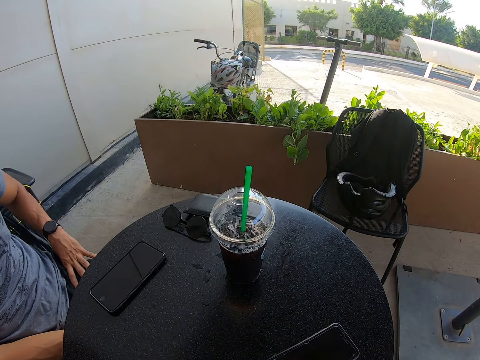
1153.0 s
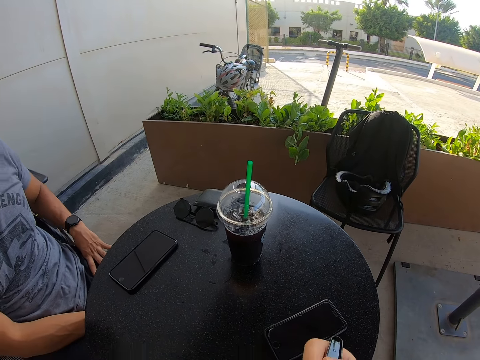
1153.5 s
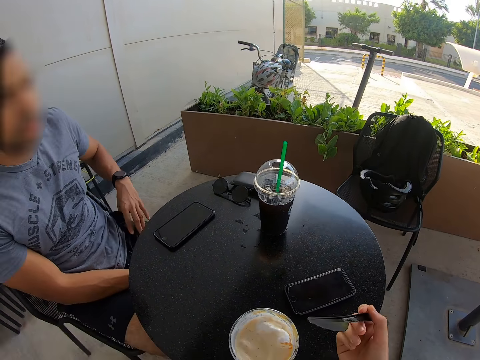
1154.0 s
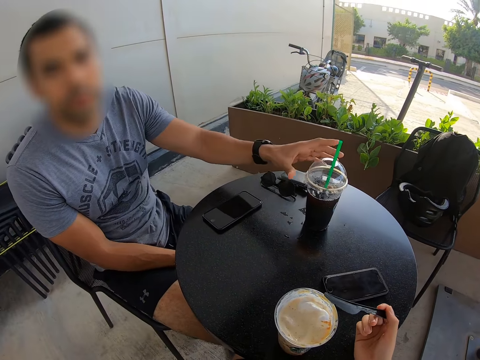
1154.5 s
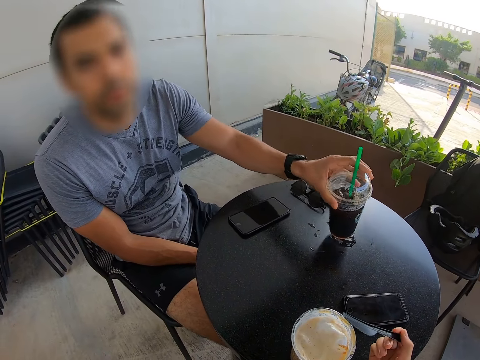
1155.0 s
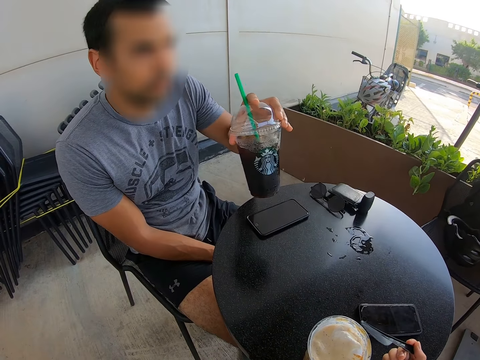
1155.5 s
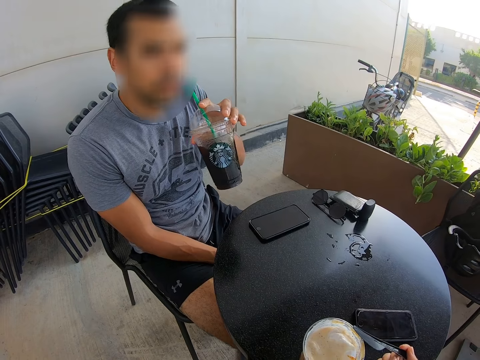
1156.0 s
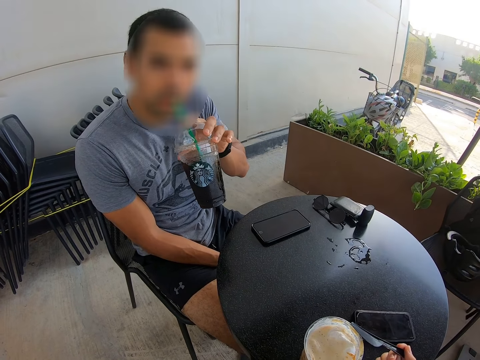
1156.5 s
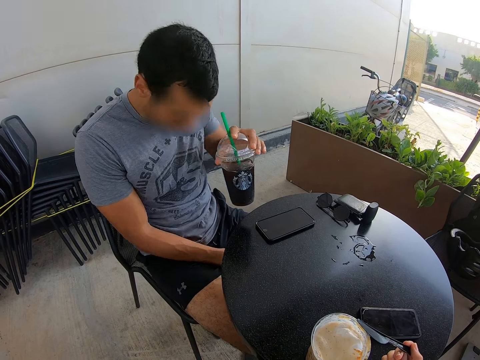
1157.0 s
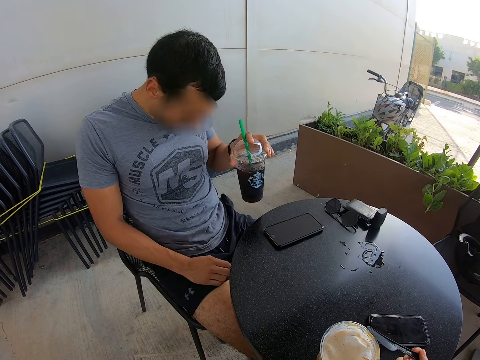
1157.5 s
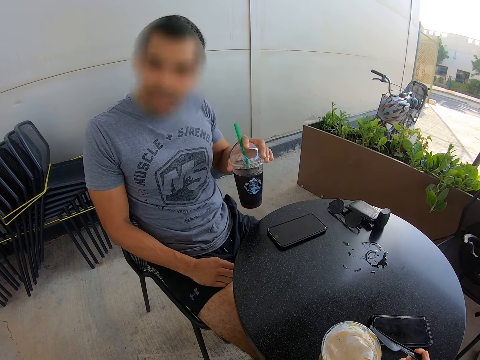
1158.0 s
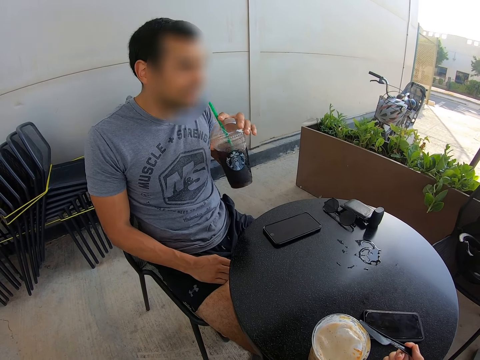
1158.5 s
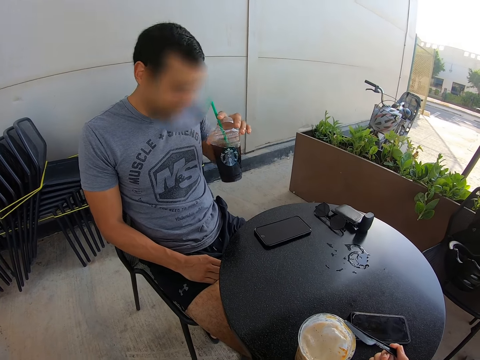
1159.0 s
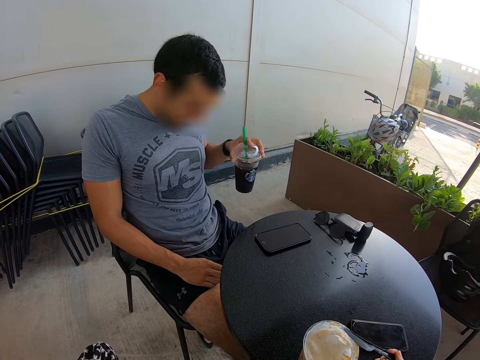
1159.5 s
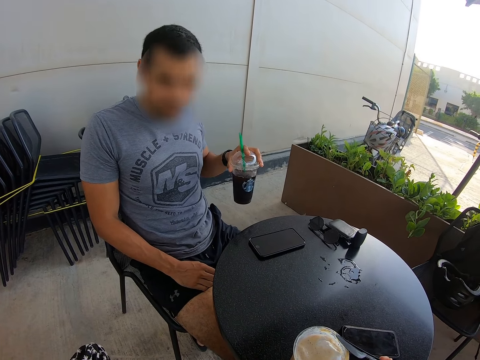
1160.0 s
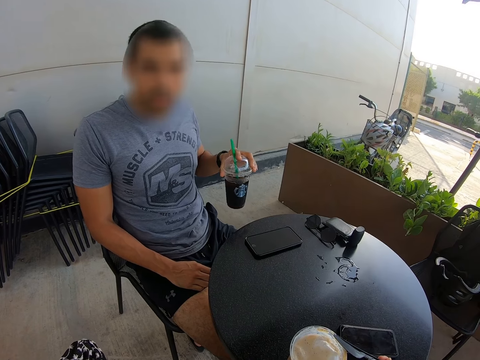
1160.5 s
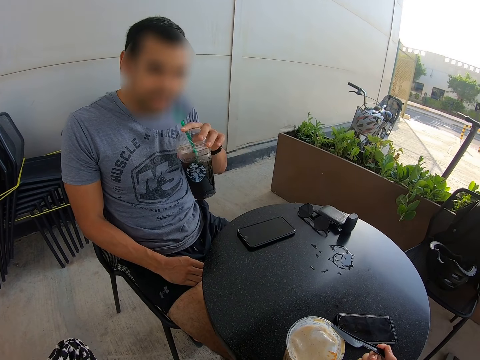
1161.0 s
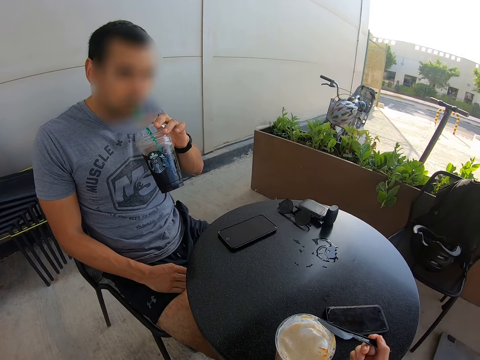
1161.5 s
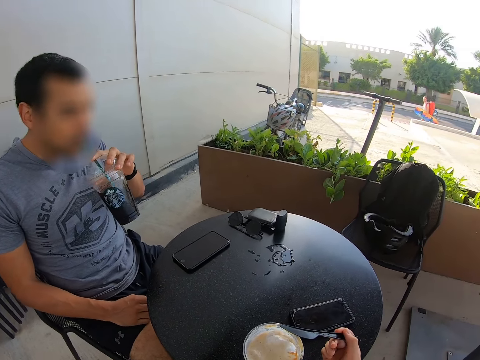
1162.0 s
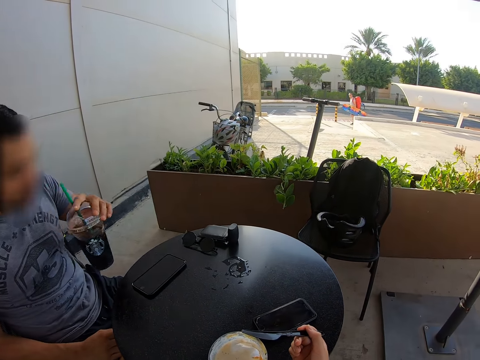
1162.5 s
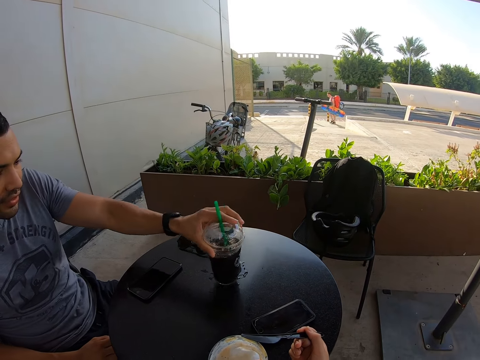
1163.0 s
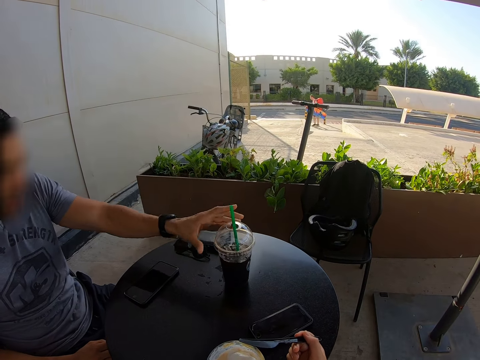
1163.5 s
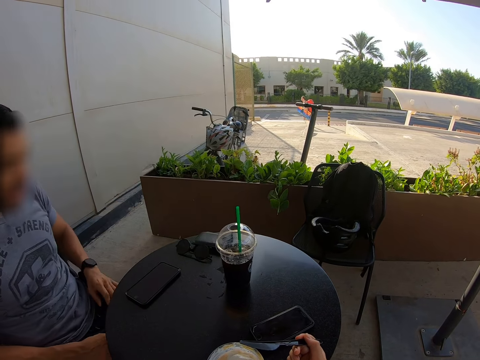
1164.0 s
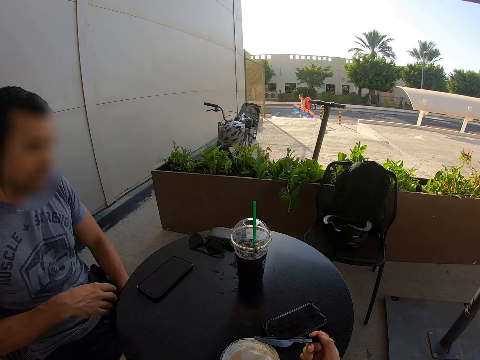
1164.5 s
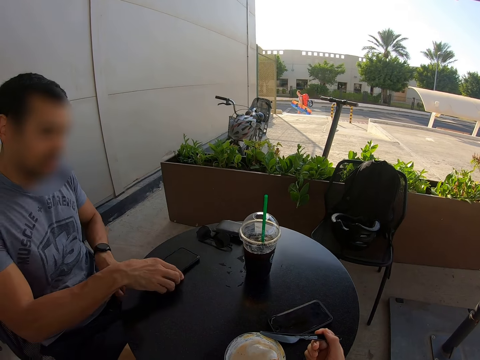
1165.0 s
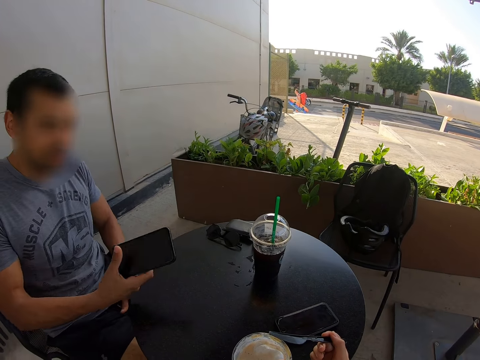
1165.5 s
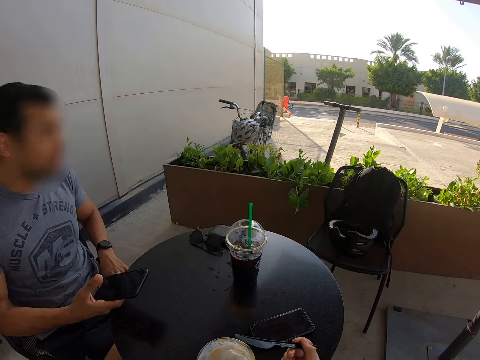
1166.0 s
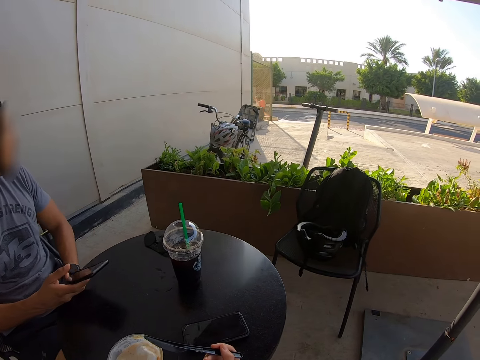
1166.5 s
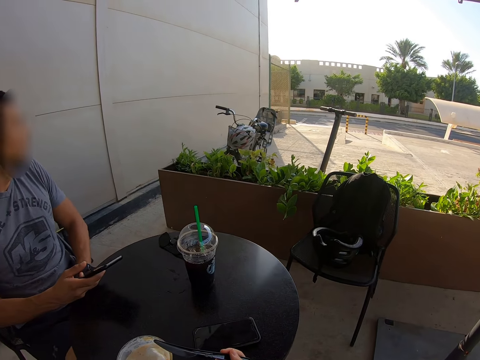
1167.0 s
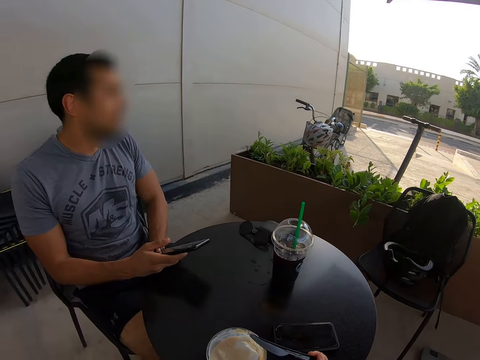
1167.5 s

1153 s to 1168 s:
A man picks up his soda cup and sips his soda. The man talks to the camera wearer. The man sips his soda, places his soda cup on the table, picks up his phone, and holds the phone.

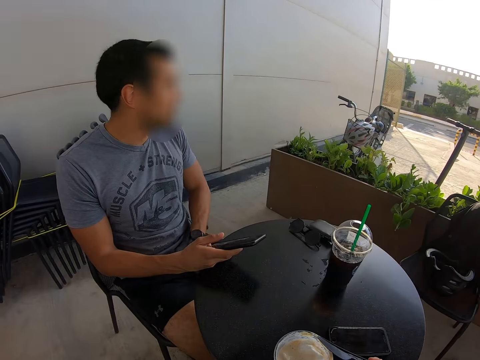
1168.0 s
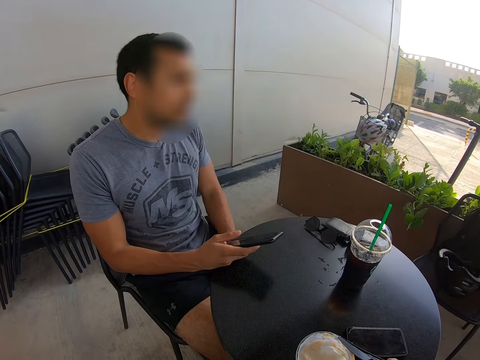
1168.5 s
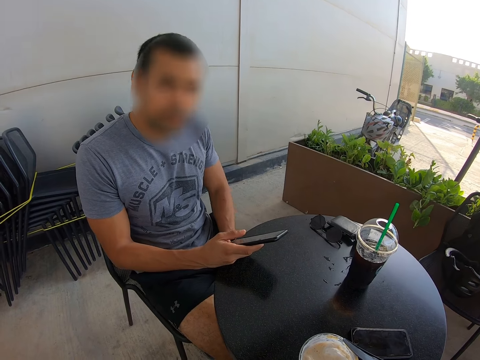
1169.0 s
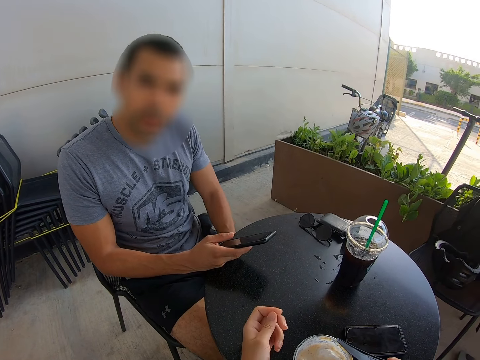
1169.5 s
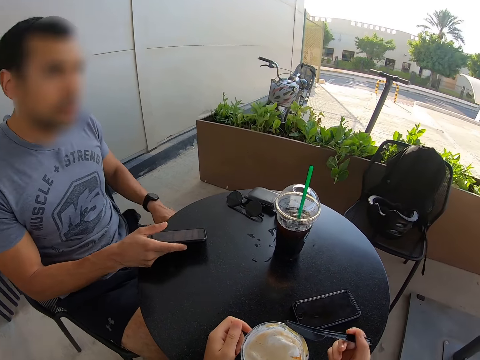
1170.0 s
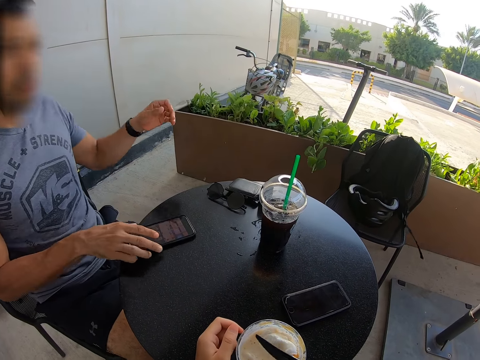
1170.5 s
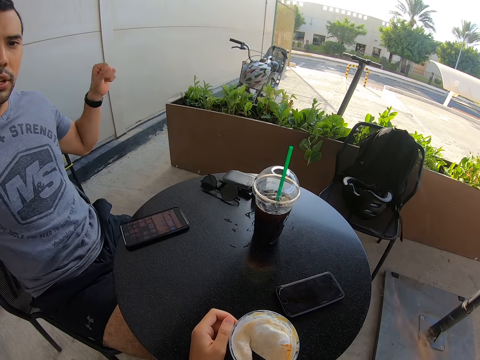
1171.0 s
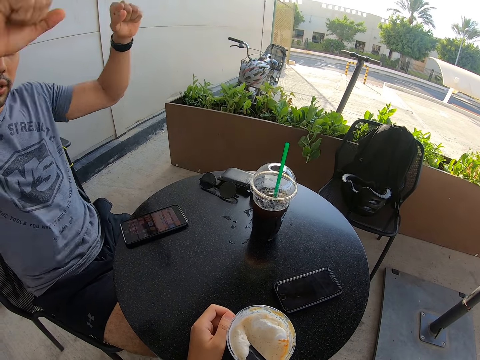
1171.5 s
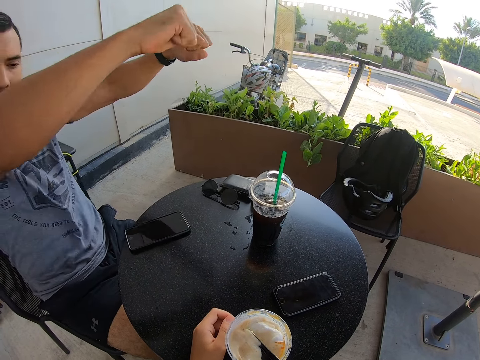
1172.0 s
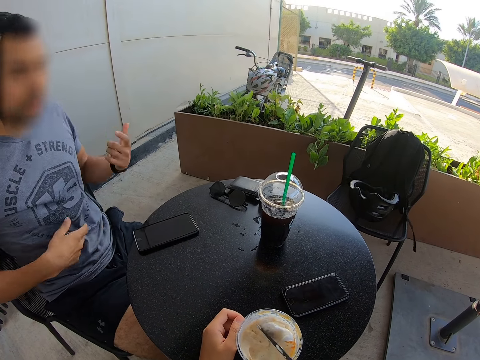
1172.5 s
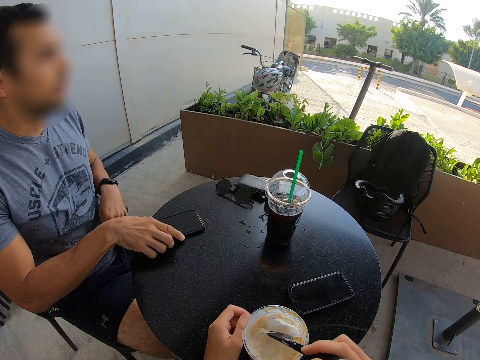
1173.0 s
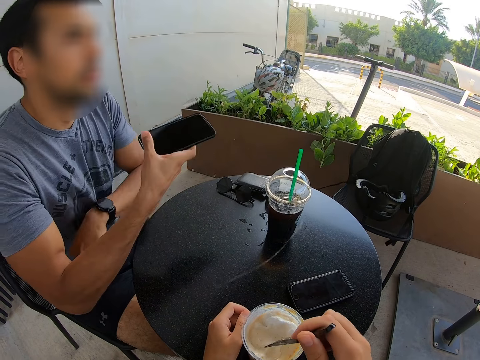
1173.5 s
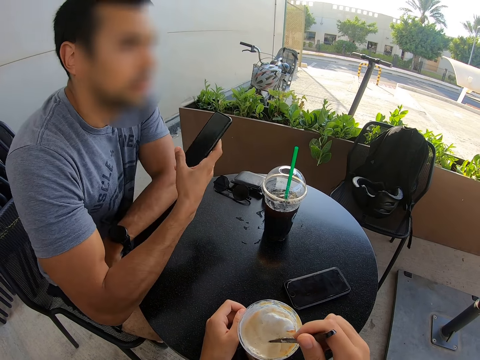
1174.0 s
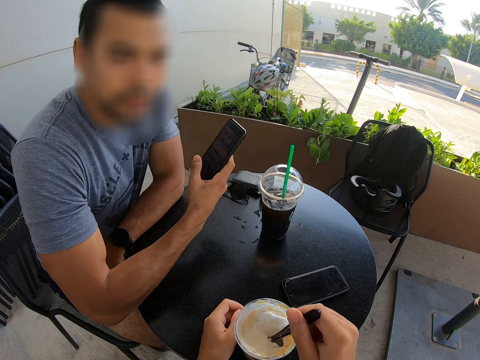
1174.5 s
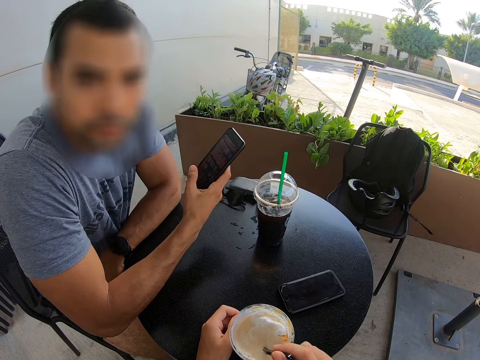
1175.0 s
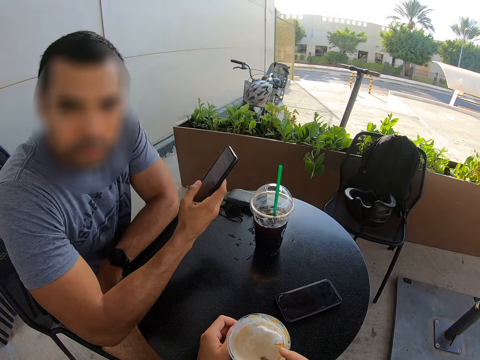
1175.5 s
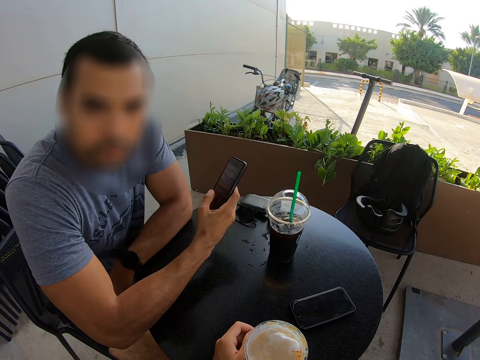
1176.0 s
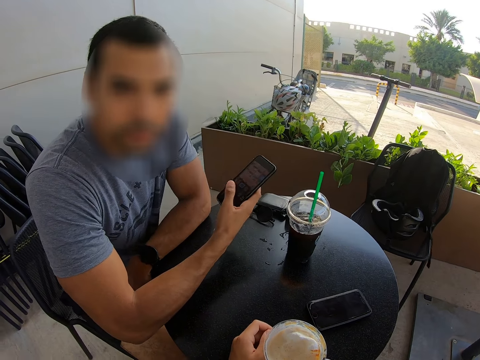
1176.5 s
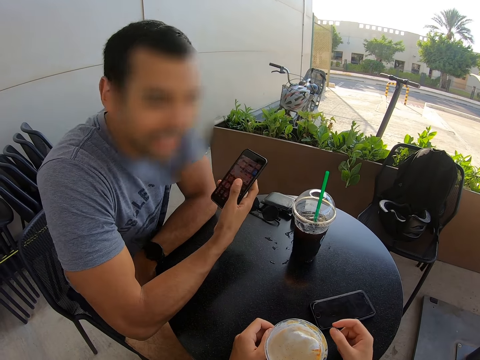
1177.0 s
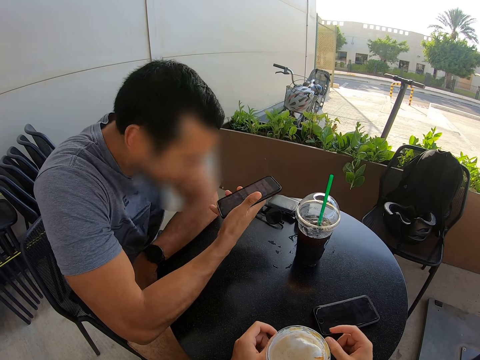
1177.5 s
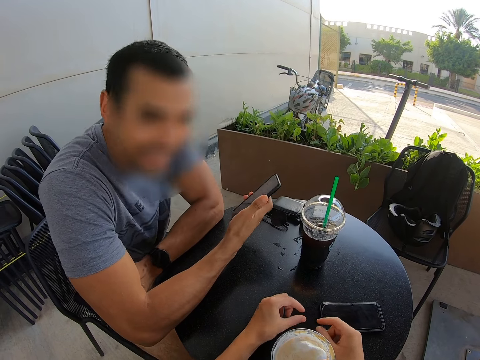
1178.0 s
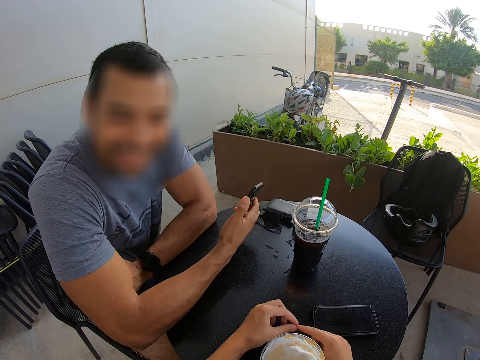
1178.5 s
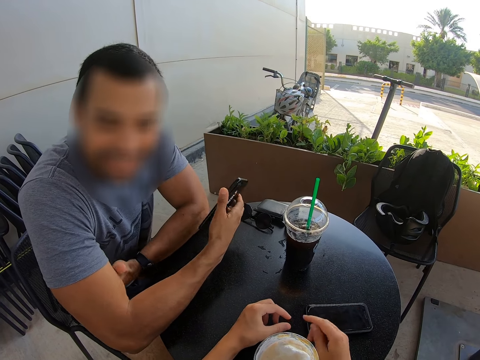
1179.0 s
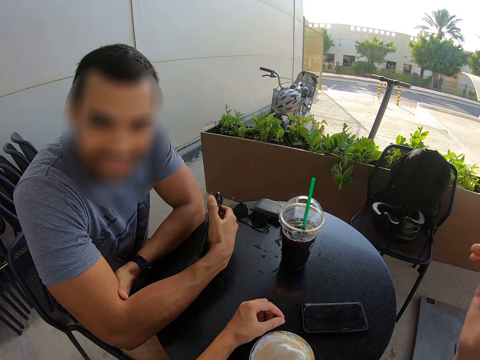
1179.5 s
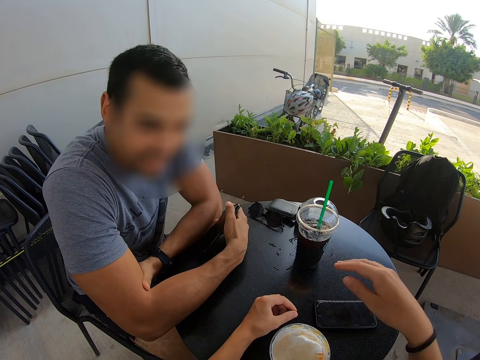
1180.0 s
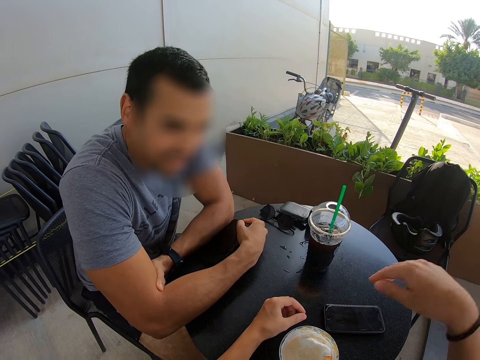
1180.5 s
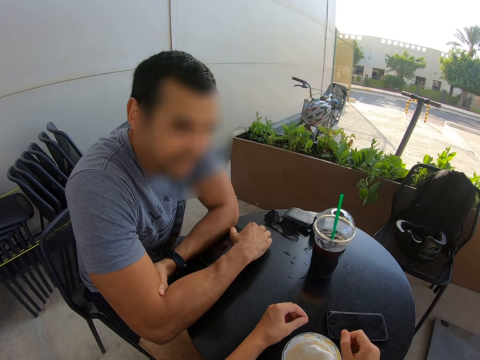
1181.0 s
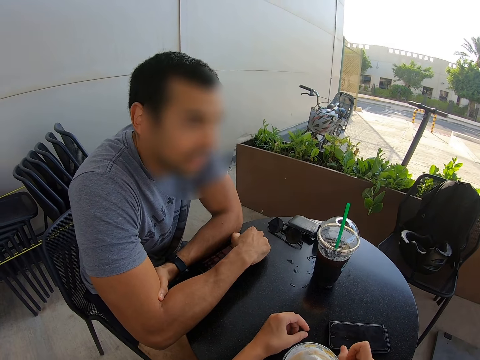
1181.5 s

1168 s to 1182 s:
A man puts his phone on the table and talks to the camera wearer. The man lifts his hands up, puts his hands down, and picks up his phone. The camera wearer eats ice cream. The man talks with the camera wearer and puts his phone on the table.
